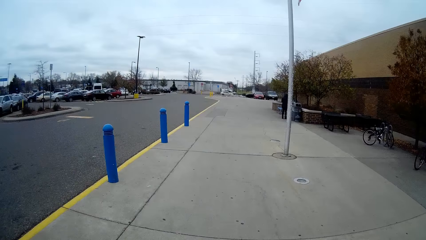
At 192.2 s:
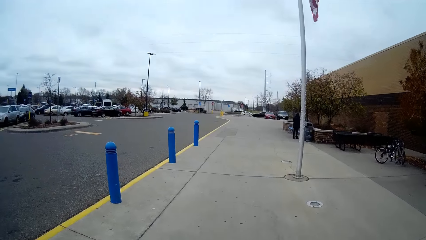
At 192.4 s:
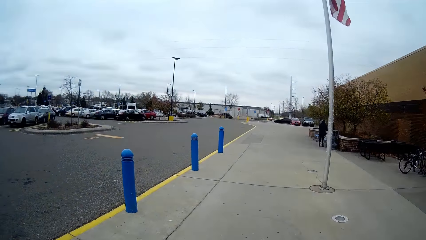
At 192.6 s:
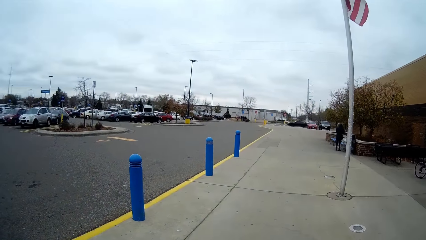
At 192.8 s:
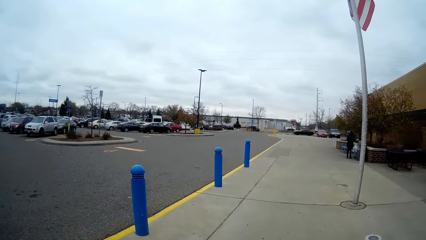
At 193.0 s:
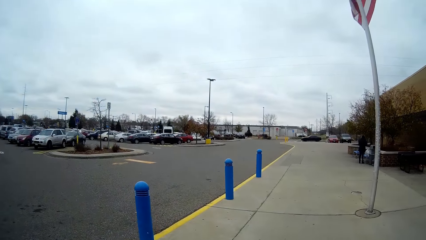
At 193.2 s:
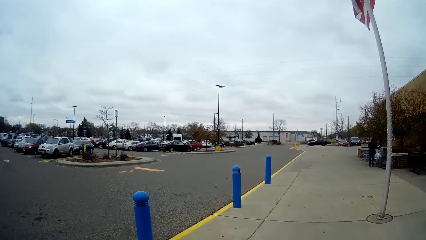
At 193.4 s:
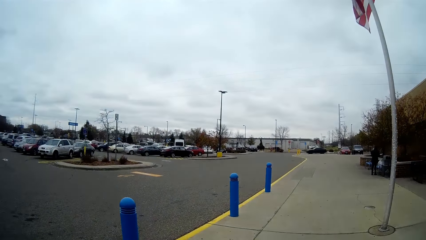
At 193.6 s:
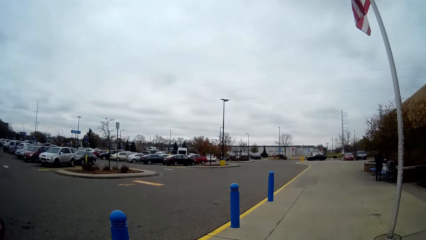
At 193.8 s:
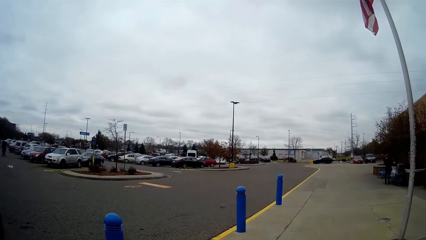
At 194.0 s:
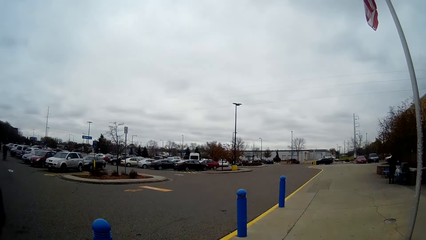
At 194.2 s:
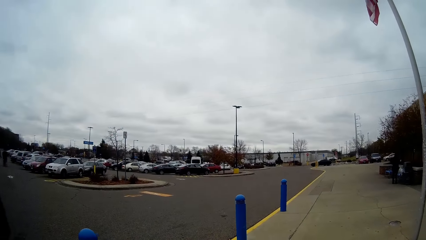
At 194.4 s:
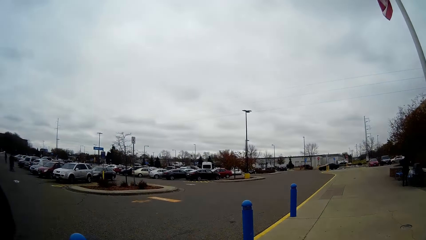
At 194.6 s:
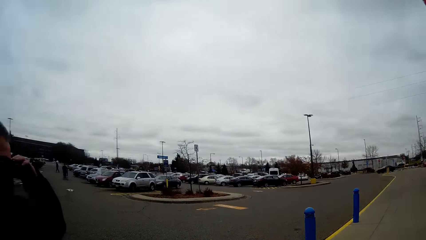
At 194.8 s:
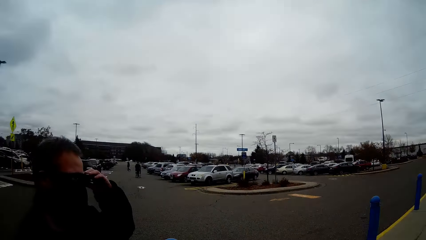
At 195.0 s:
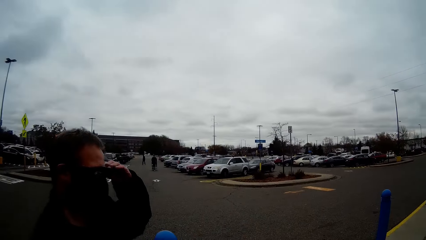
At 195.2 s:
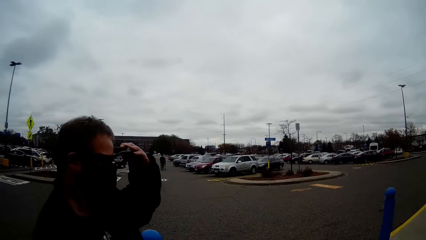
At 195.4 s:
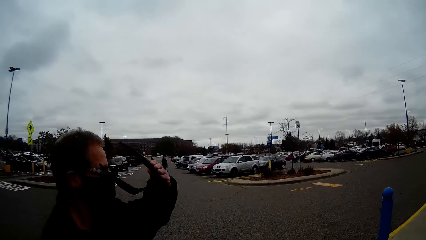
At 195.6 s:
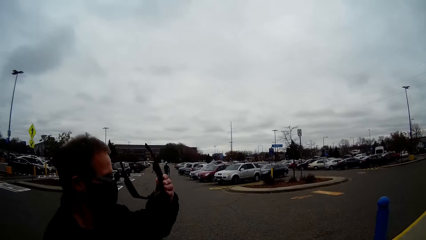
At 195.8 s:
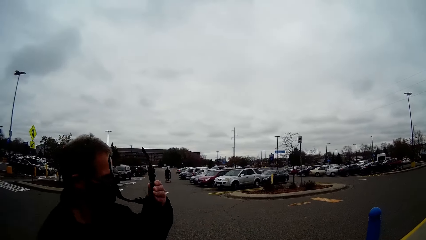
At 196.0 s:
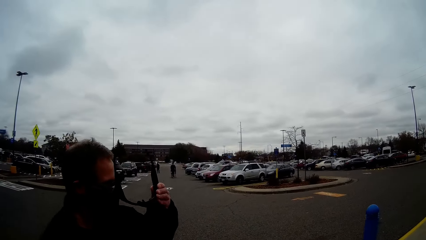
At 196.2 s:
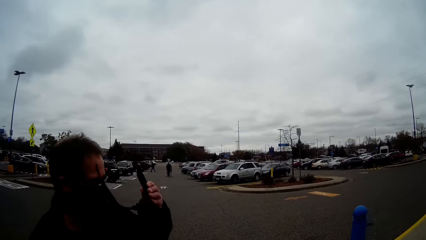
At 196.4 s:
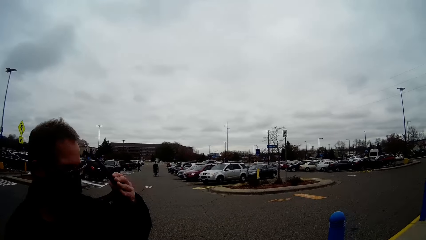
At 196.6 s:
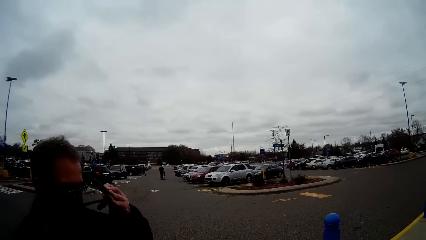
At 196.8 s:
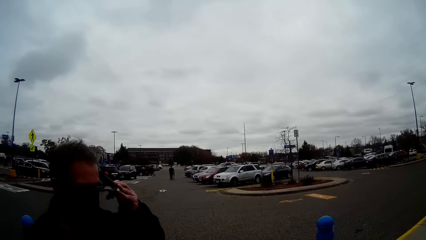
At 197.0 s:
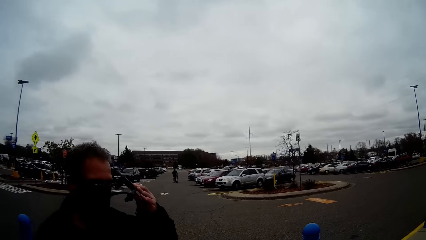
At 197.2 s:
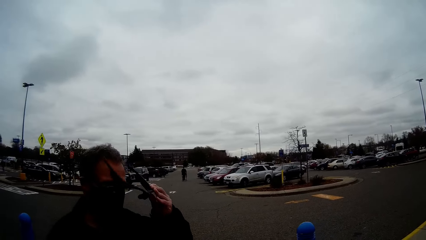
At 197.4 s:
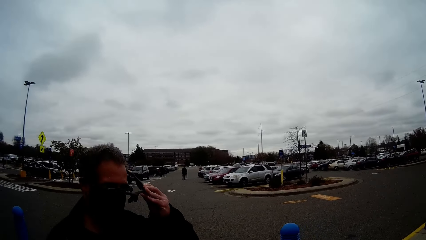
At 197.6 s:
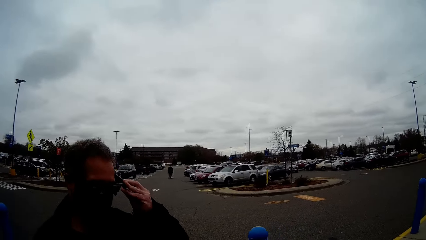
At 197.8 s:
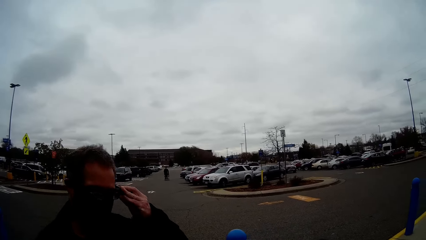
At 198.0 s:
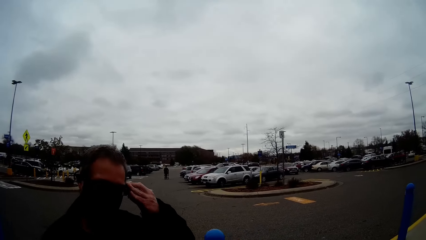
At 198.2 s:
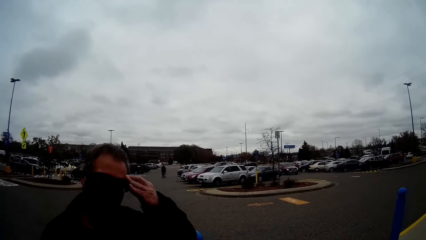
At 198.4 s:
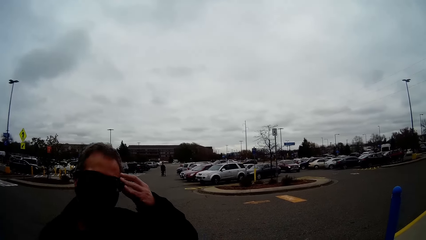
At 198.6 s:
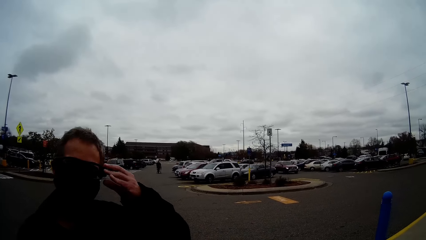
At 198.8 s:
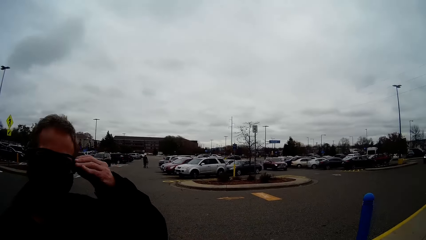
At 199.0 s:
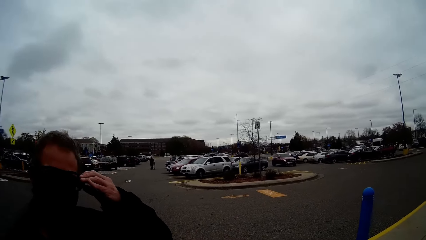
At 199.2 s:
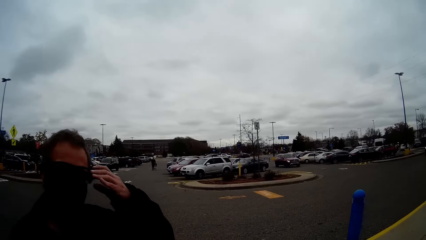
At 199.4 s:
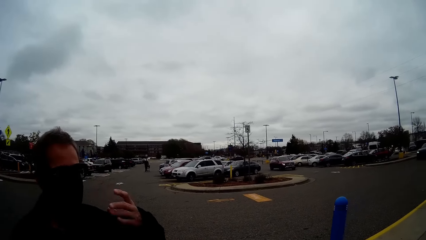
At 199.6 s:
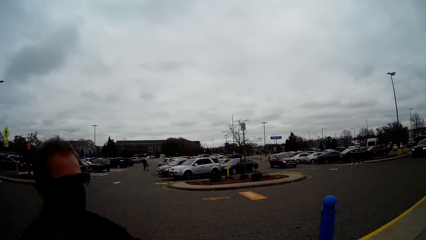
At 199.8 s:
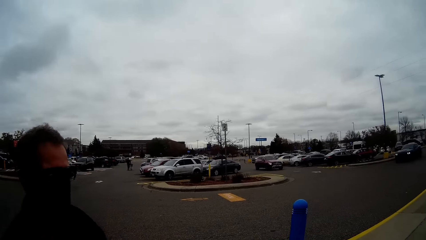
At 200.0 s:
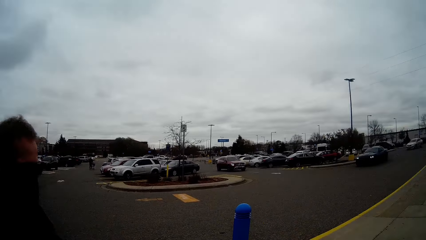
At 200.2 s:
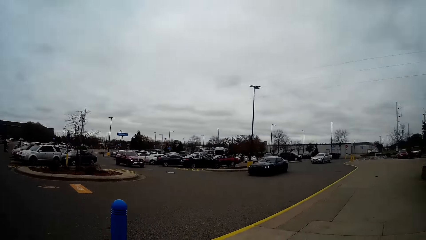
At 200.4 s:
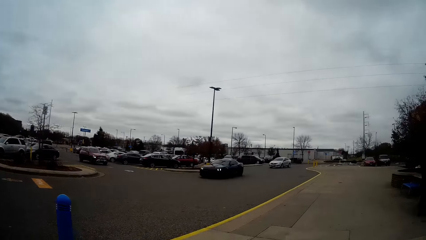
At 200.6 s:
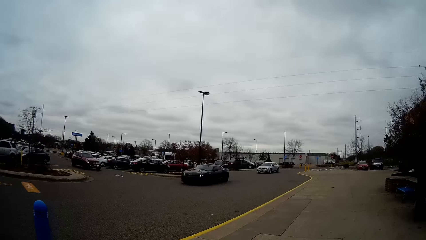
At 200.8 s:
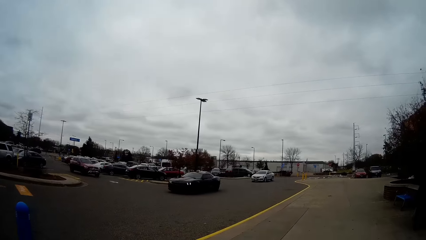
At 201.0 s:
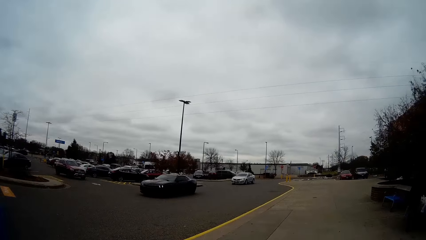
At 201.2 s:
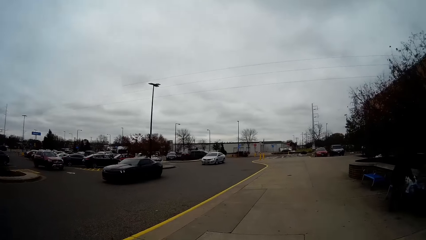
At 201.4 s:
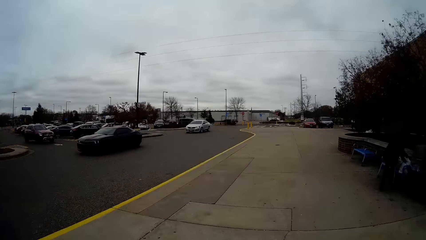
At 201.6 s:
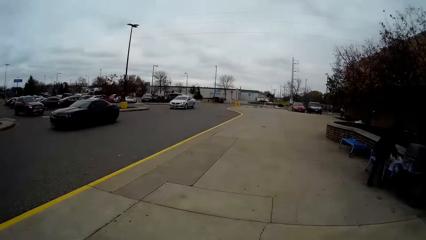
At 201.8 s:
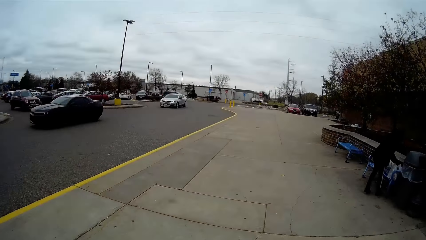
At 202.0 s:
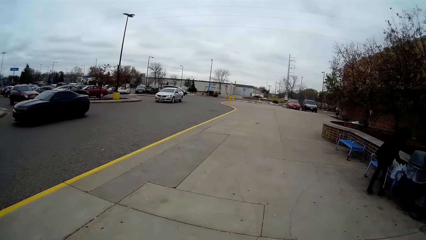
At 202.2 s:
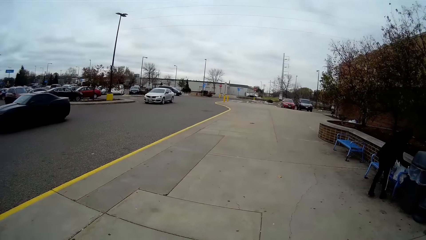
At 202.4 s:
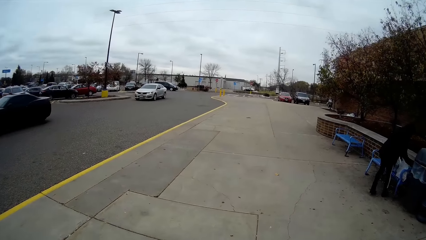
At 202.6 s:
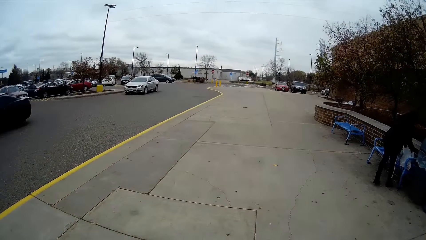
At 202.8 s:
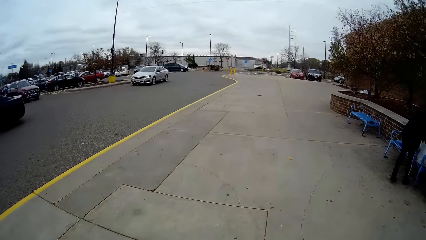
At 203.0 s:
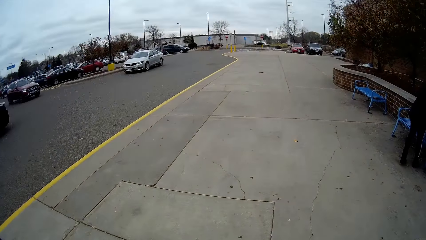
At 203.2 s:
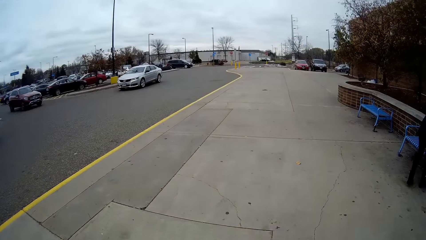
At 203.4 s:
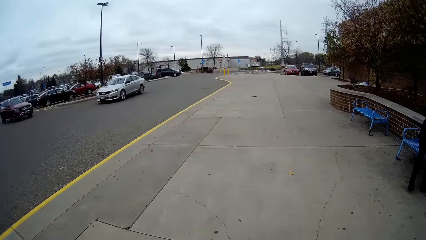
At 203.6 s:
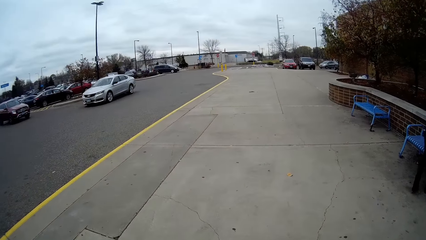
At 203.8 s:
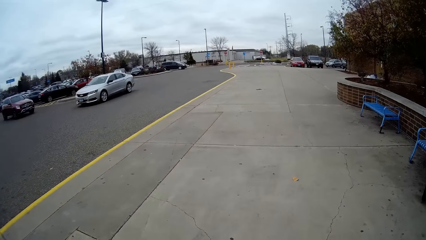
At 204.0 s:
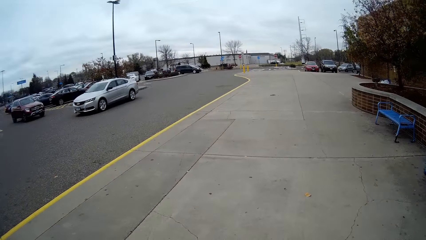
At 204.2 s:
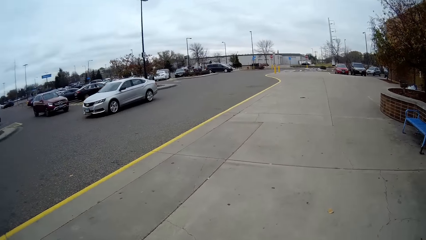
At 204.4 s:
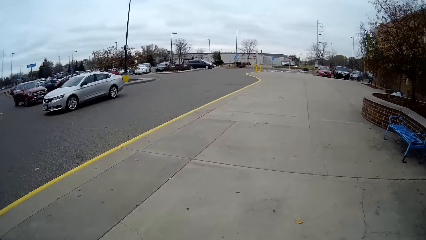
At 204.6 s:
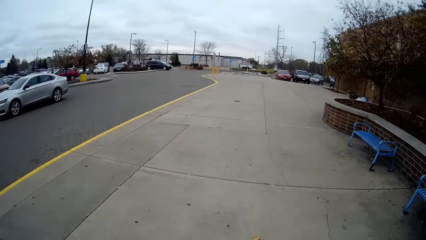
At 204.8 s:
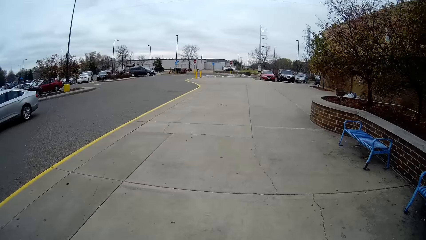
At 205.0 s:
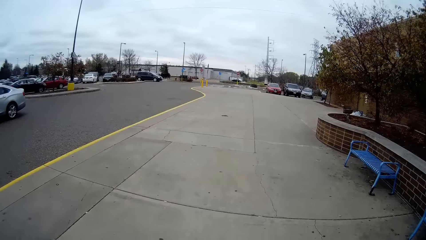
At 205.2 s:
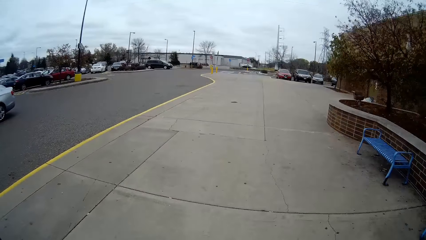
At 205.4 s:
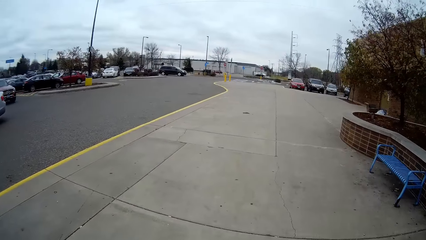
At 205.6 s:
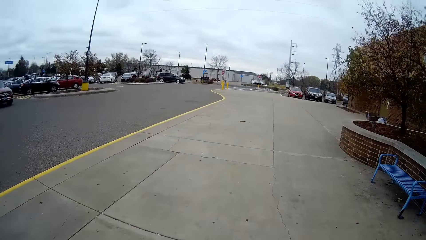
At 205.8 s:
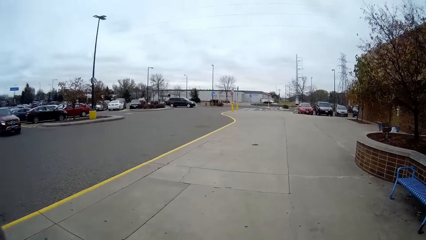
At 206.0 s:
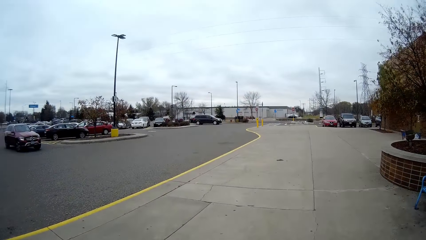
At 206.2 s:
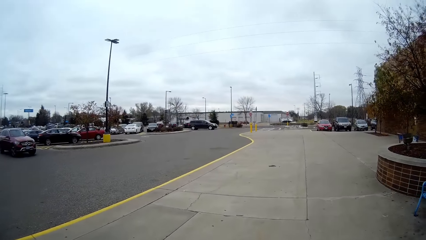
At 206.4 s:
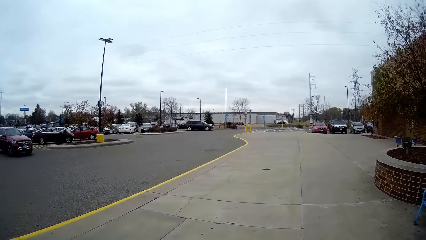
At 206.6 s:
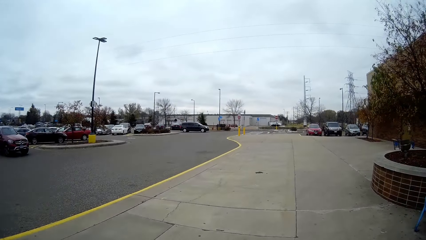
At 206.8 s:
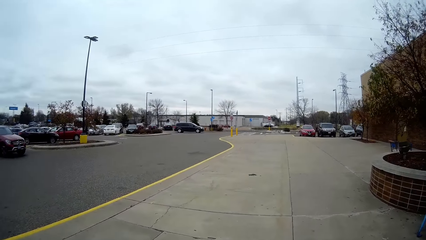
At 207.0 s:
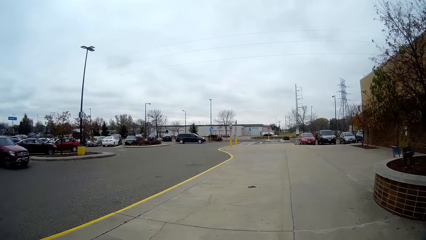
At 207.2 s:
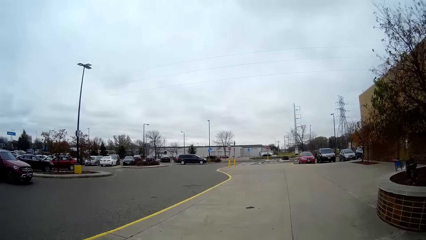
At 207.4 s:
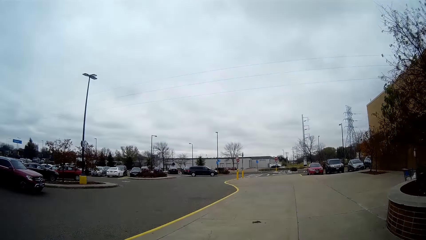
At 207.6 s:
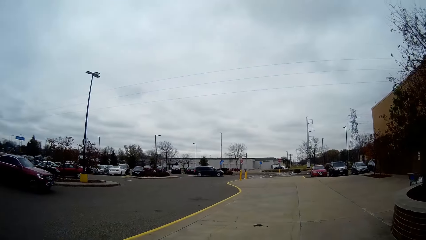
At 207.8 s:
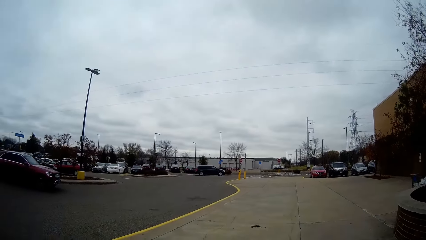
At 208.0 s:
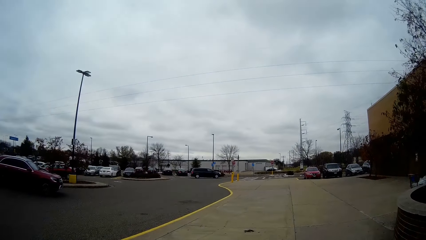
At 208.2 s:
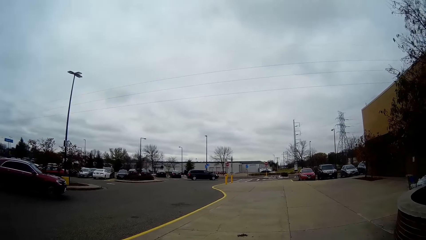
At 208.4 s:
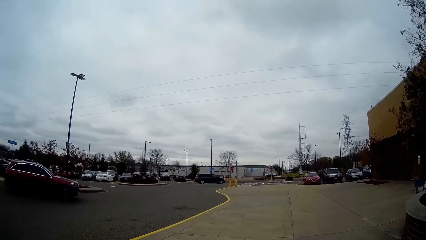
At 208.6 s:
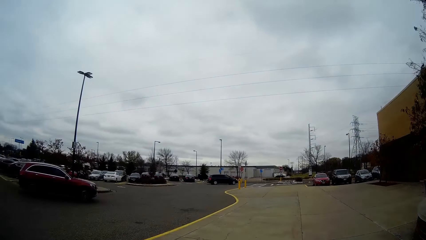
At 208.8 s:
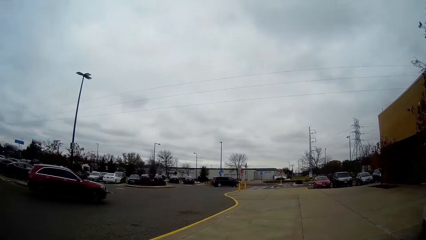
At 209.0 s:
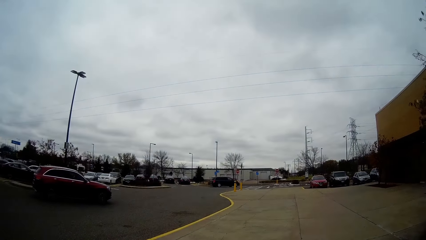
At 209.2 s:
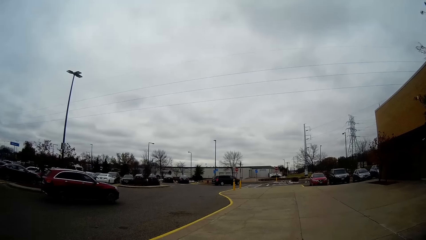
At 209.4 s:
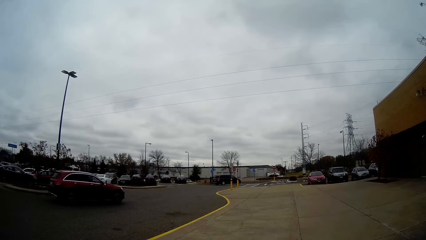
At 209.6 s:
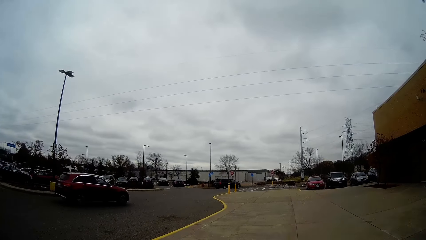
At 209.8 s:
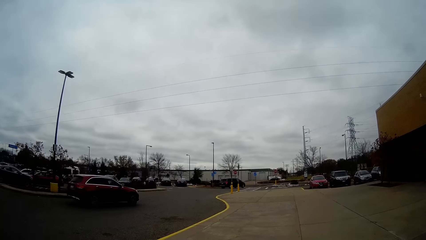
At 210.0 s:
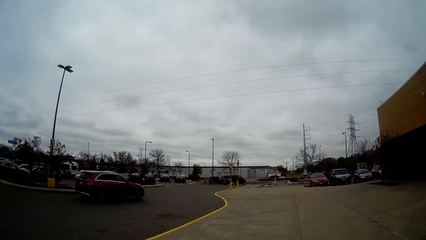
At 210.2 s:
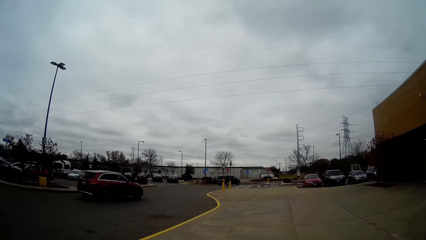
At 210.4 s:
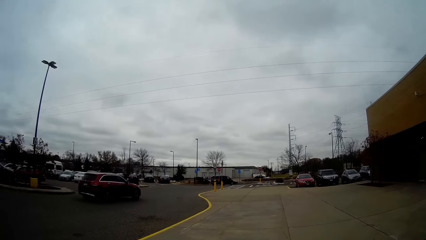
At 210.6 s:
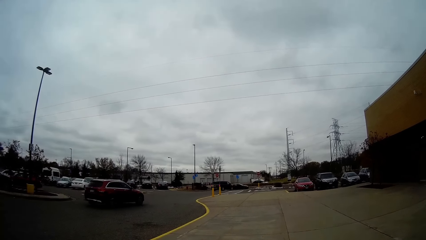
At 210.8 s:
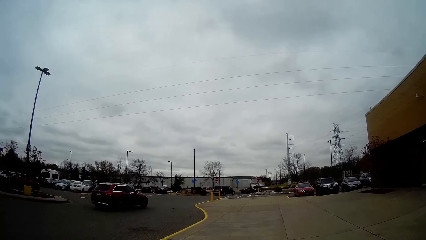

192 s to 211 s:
The camera wearer turns towards the man. The man removes his eyeglass with his left hand and puts on his eyeglass with his left hand. A black car drives past the camera wearer. A silver car drives past the camera wearer. A red SUV drives in front of the camera wearer.
